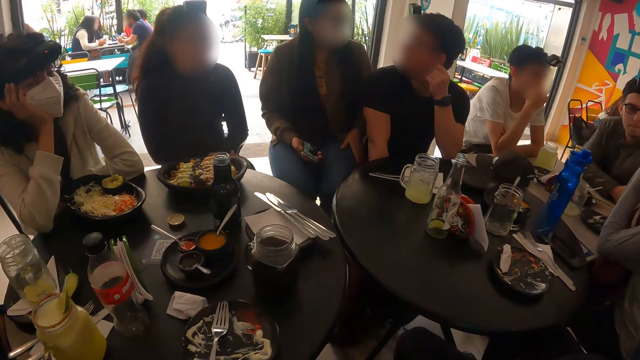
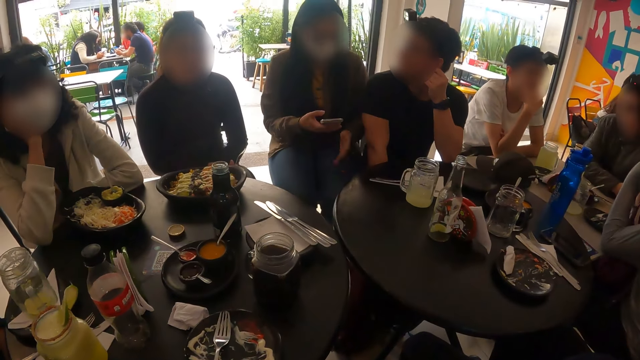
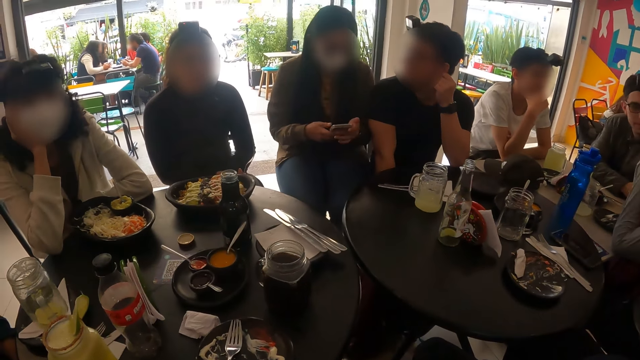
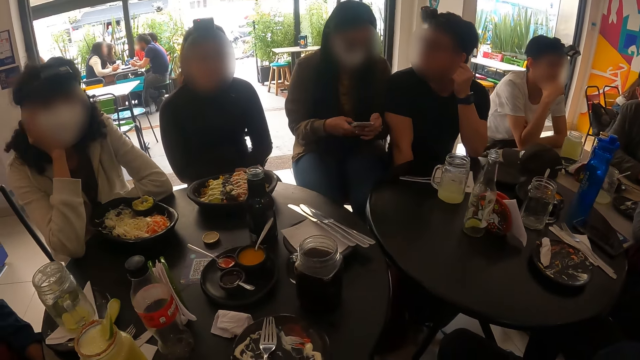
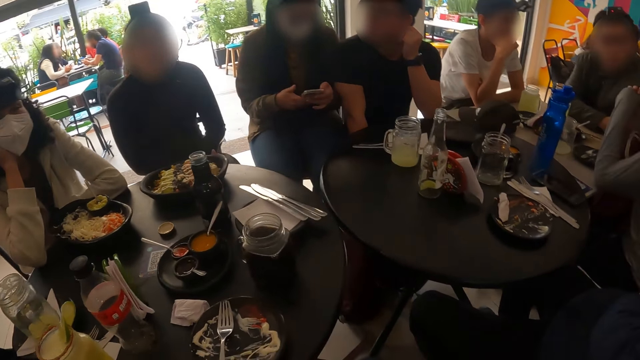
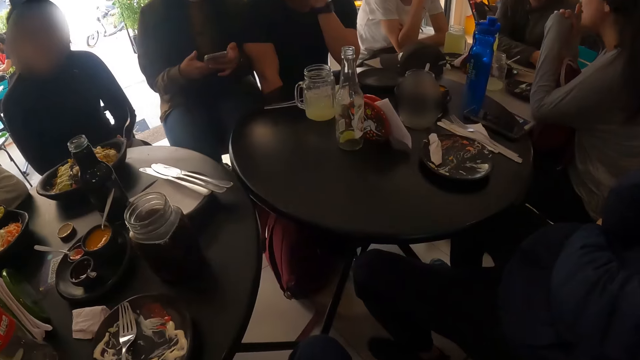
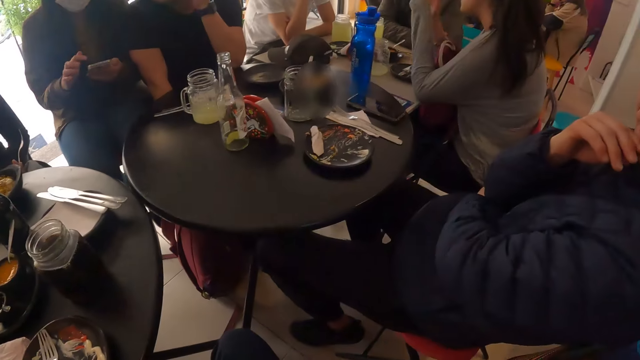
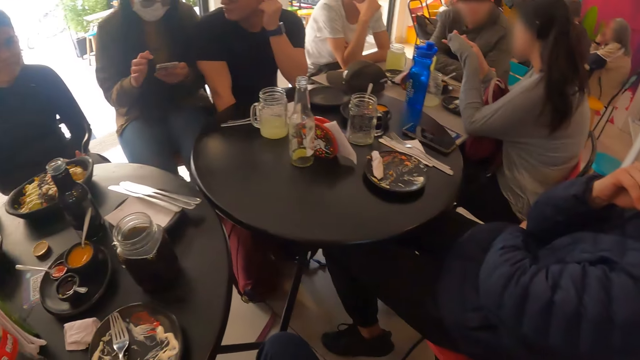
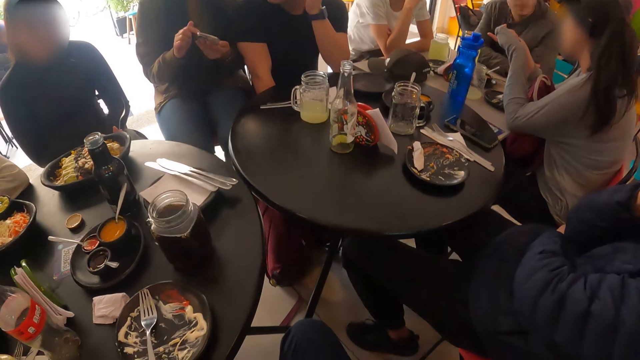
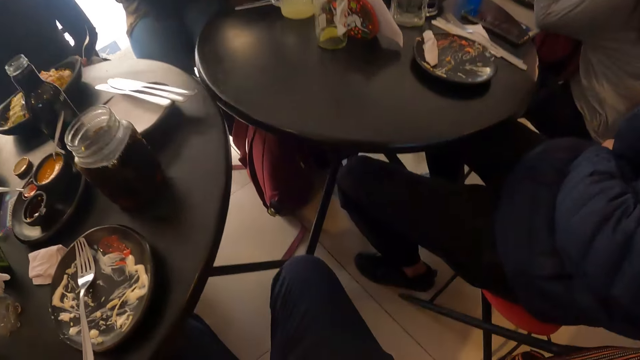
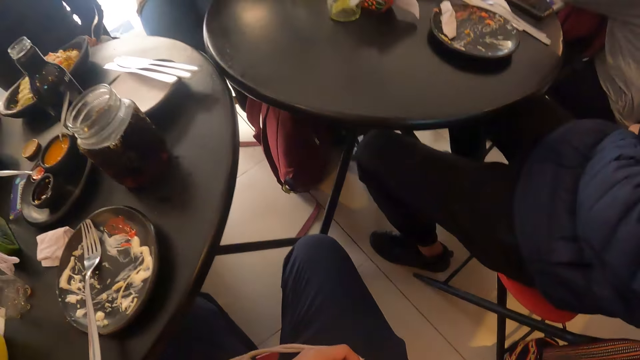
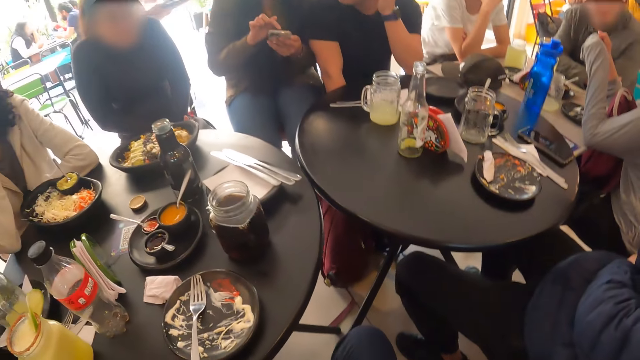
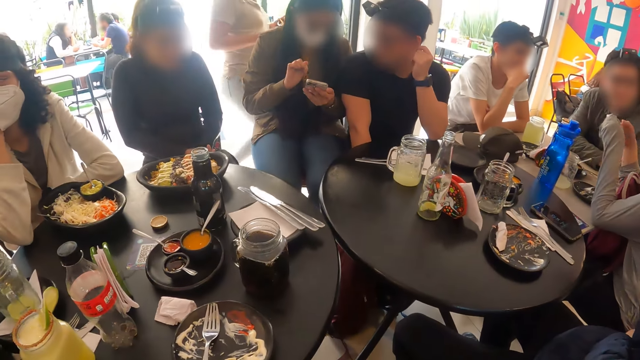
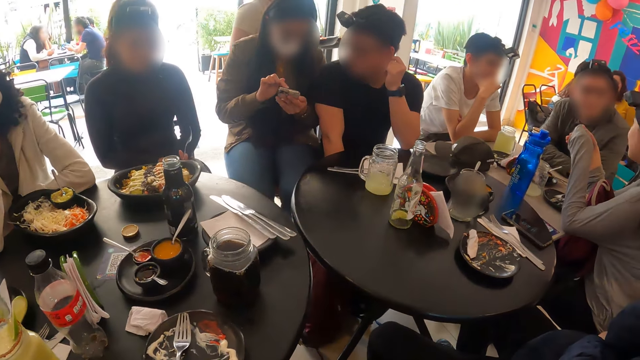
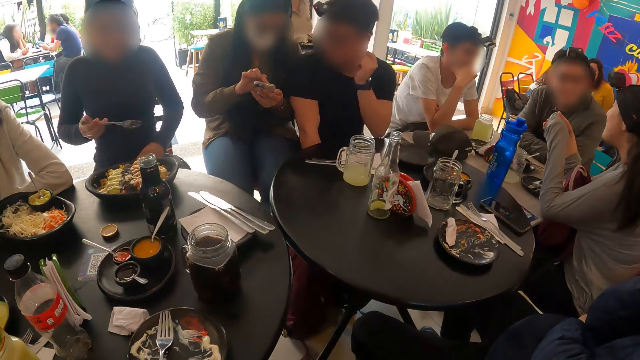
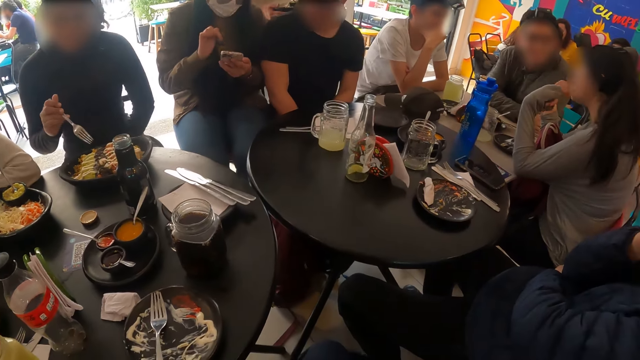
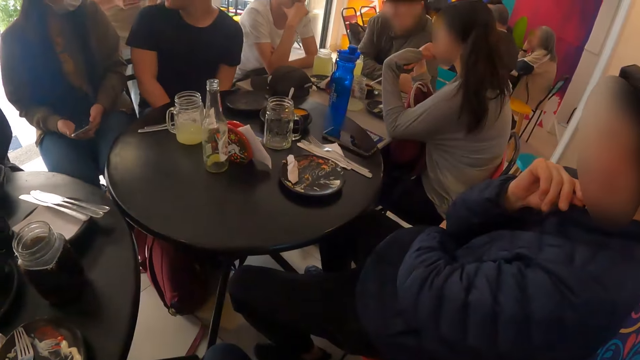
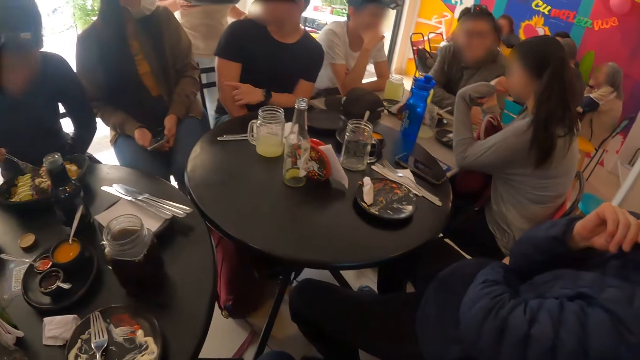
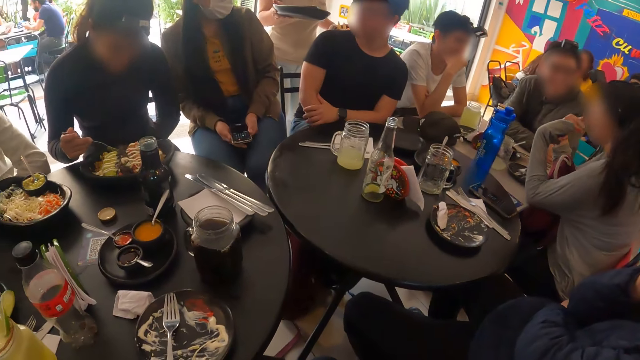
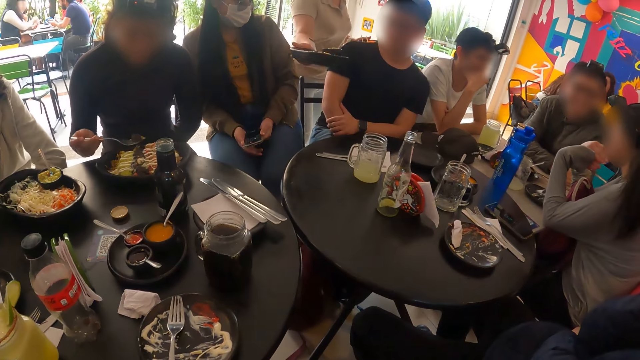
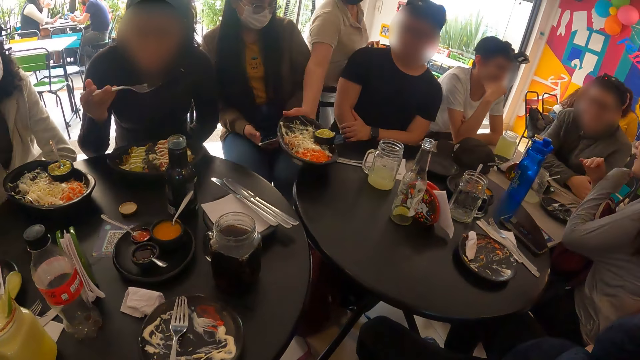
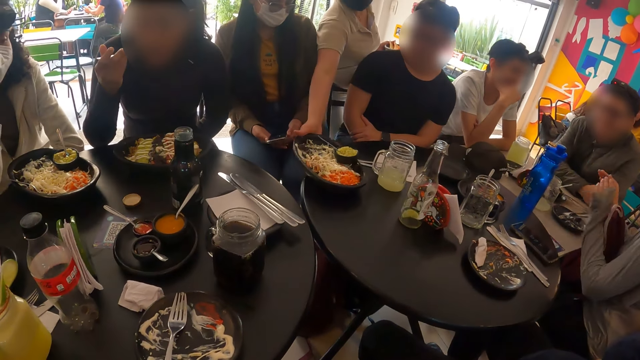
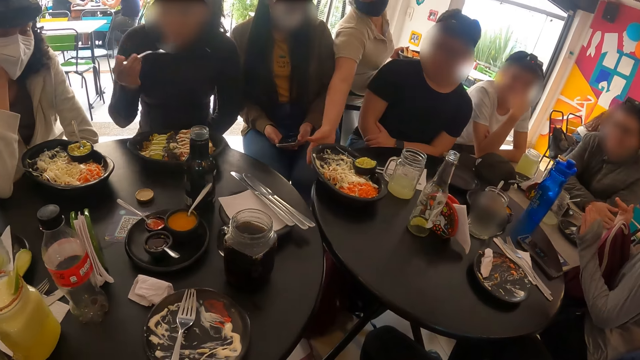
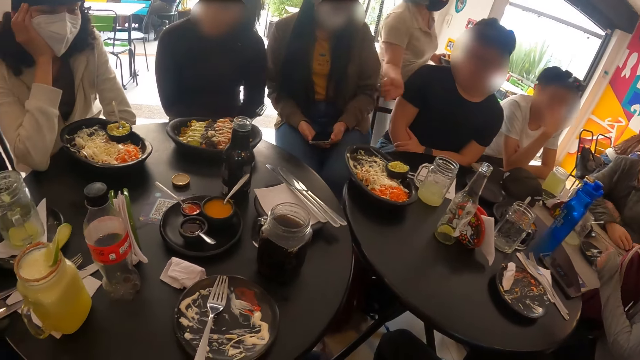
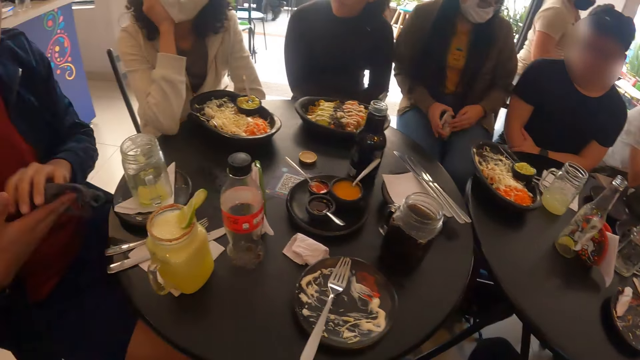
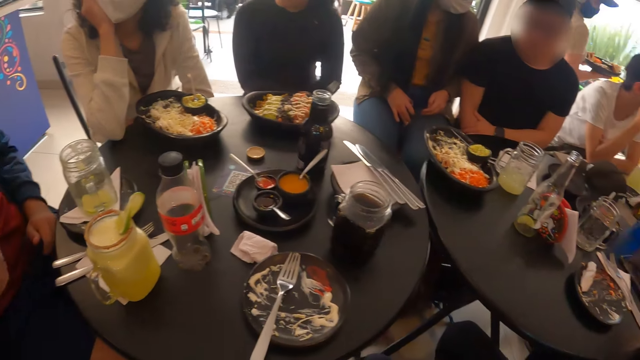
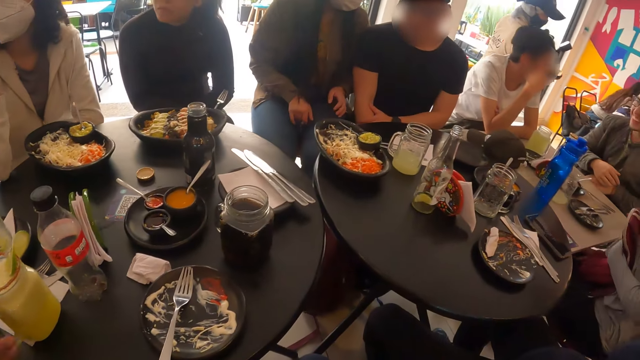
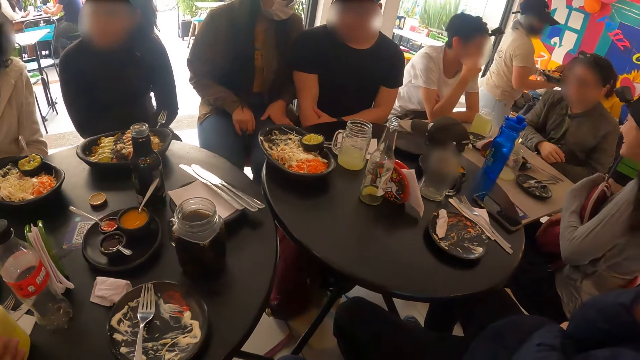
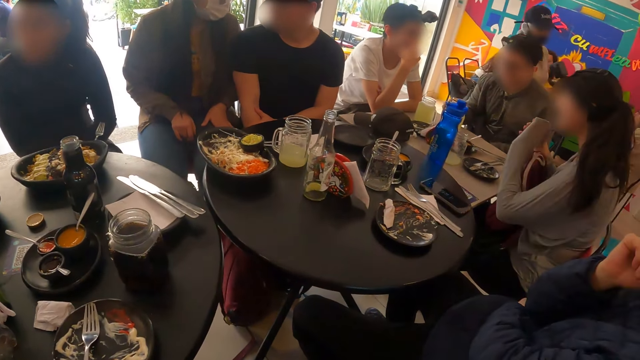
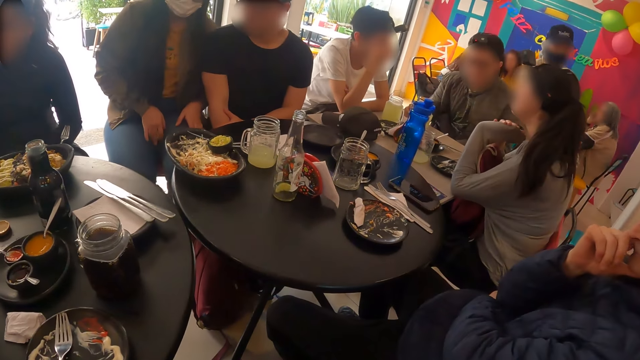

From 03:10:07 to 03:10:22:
A woman operates a mobile phone with her right hand. Another woman places a plate of salad on the table with her right hand. The first woman places the mobile phone on her laps with her right hand.

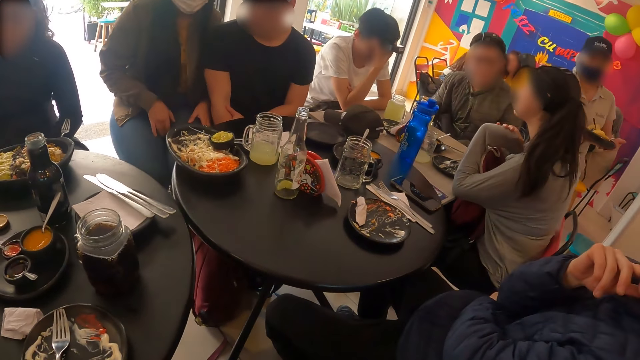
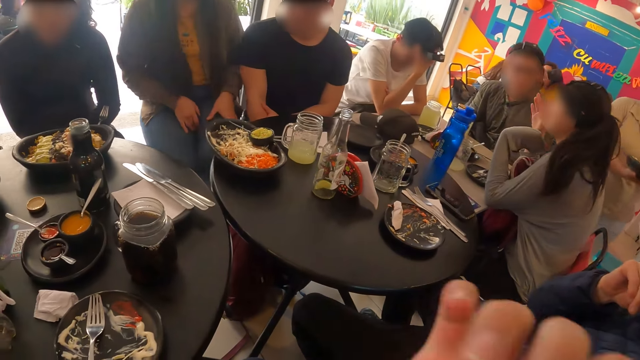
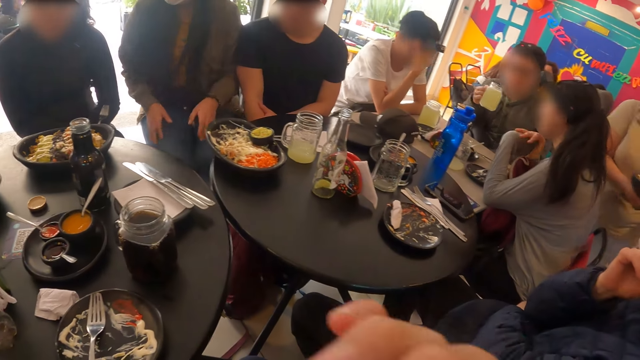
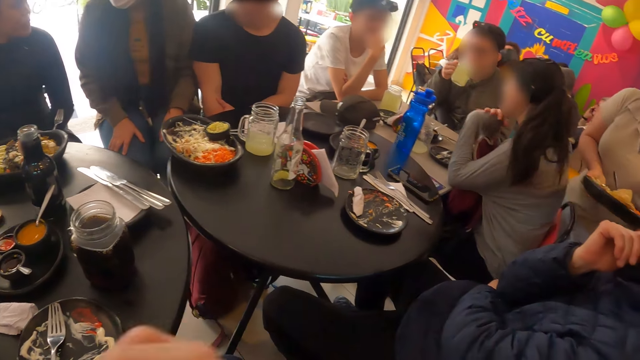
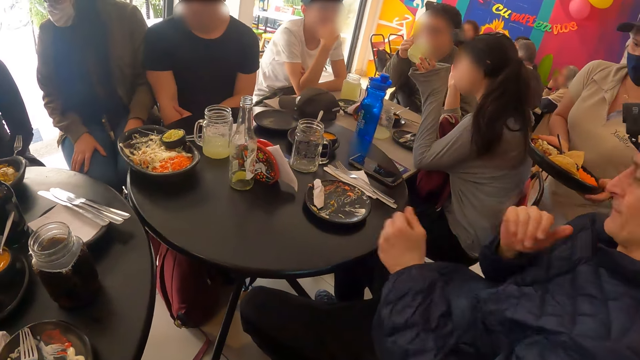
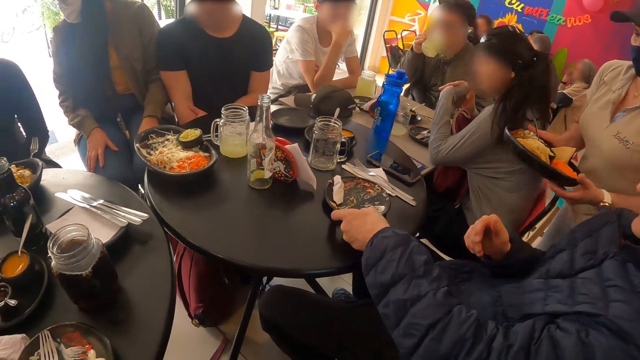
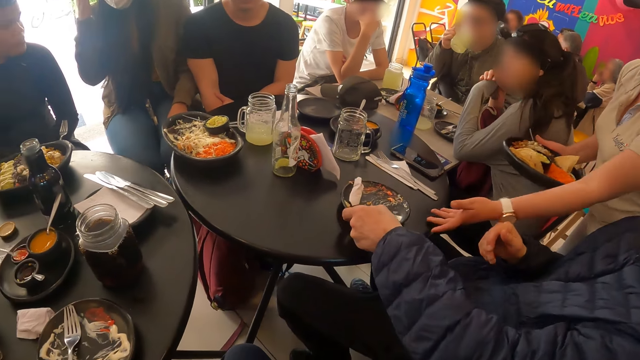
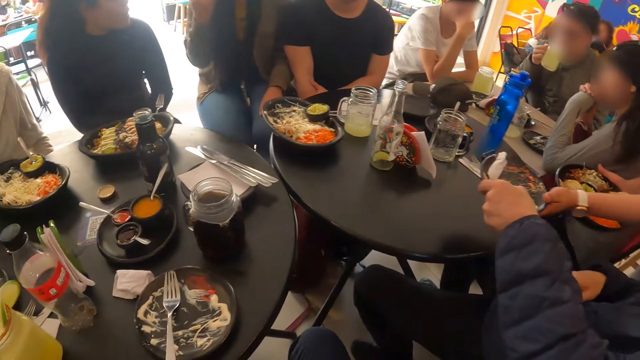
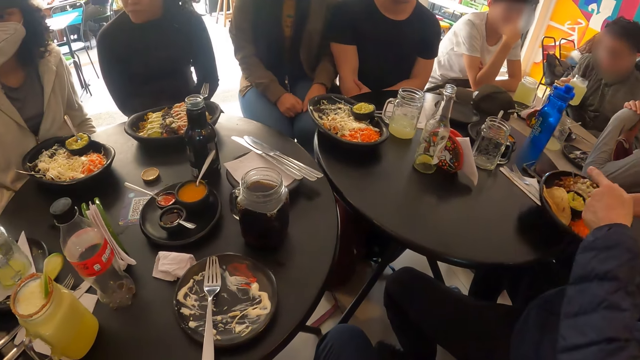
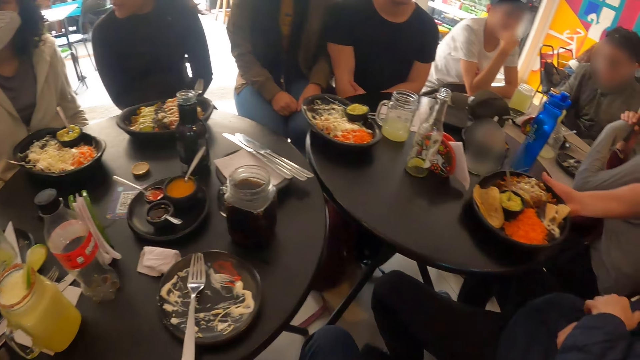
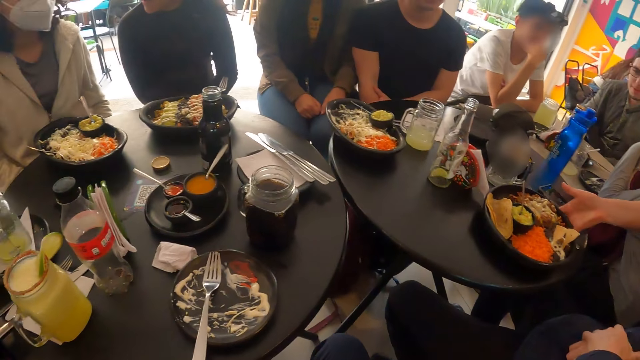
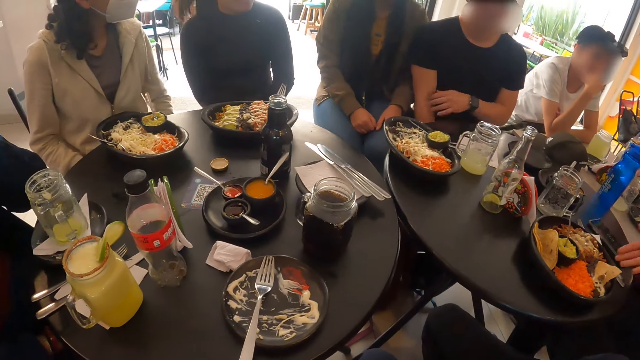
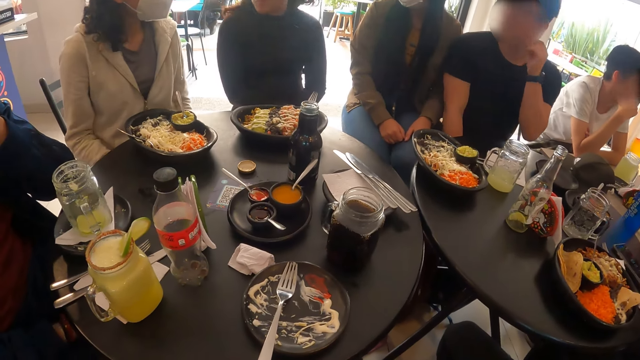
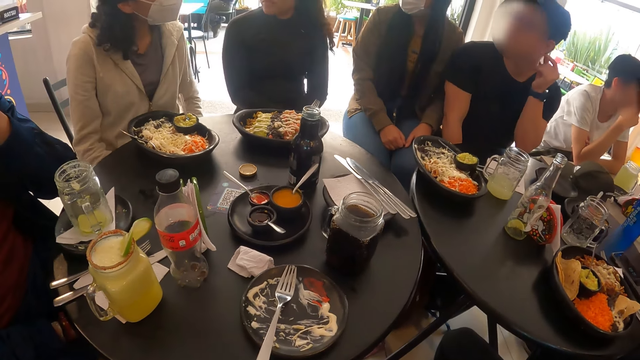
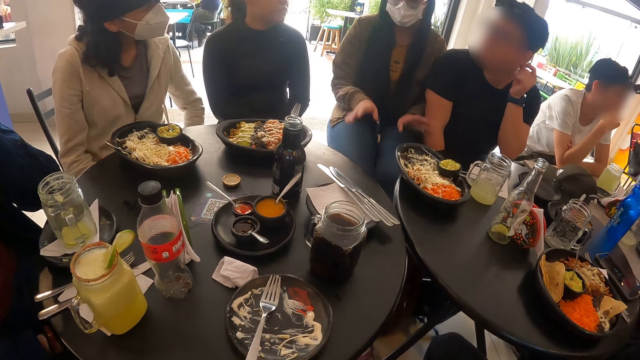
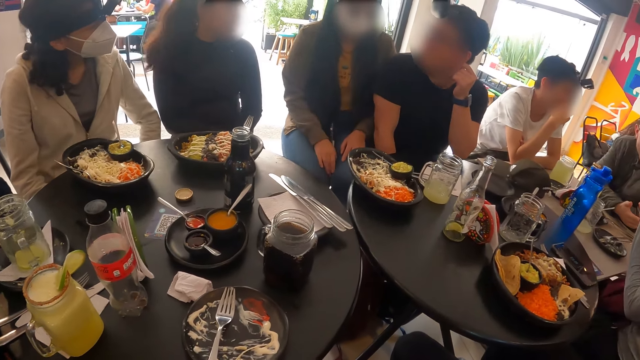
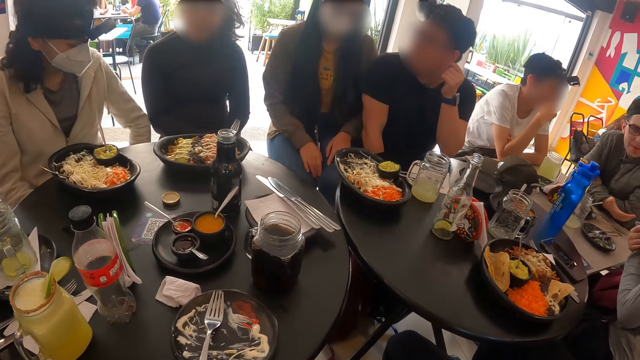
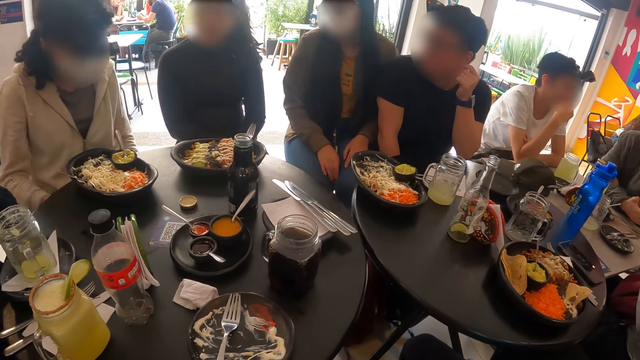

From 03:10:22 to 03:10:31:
A man picks an empty plate from the table with his left hand. The man touches the plate. The man gives the empty plate to a woman with his left hand. The woman takes the plate. The woman places a plate of vegetables on the table with her right hand.
